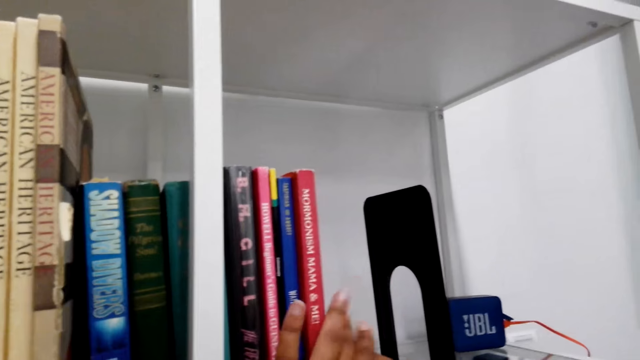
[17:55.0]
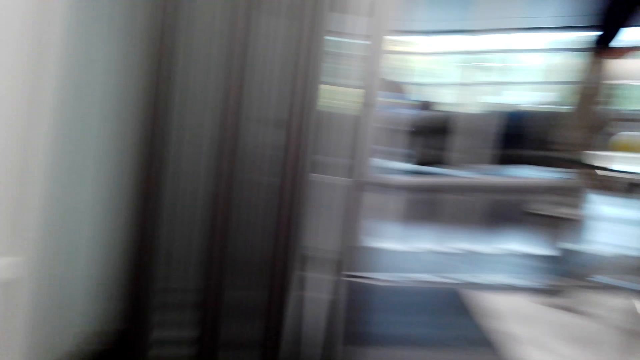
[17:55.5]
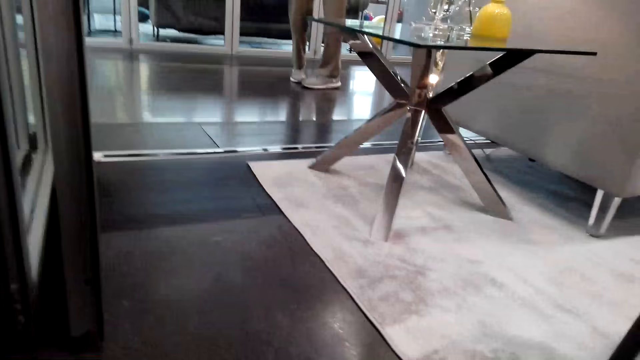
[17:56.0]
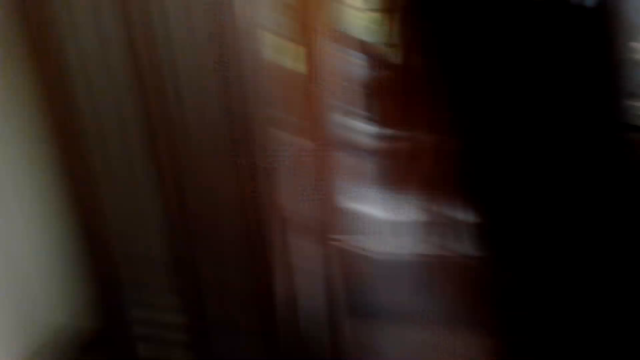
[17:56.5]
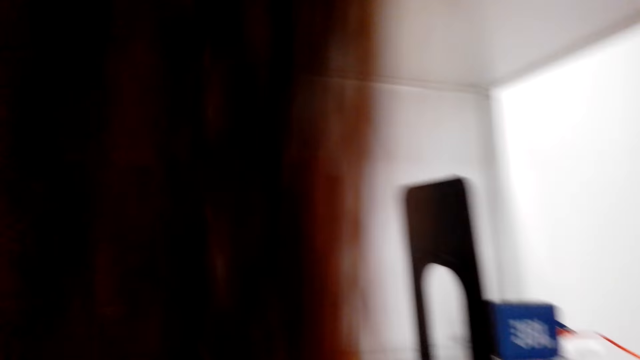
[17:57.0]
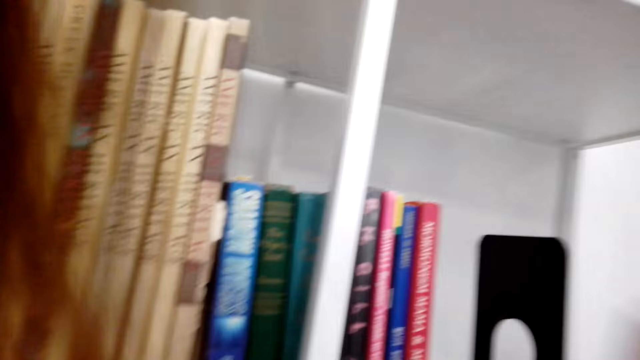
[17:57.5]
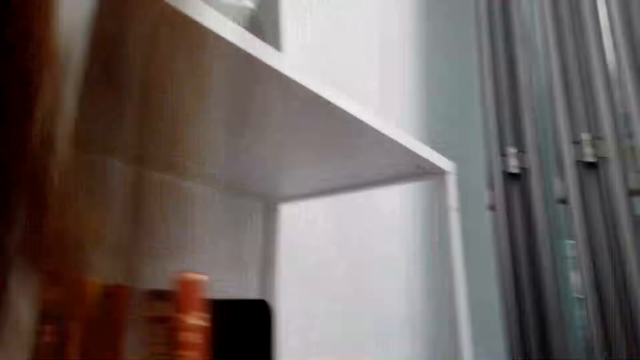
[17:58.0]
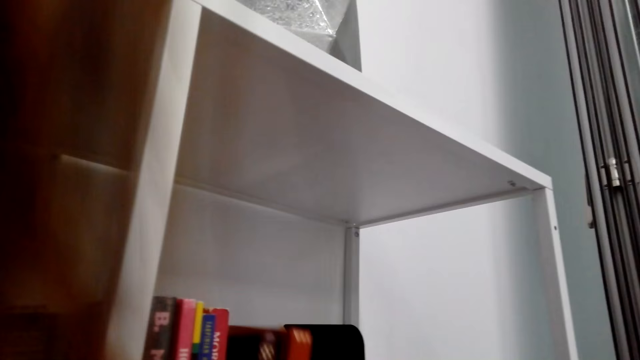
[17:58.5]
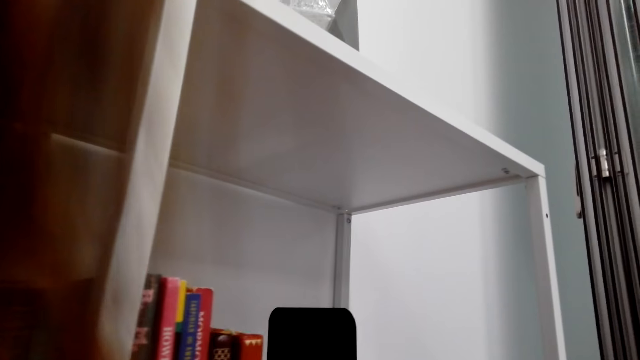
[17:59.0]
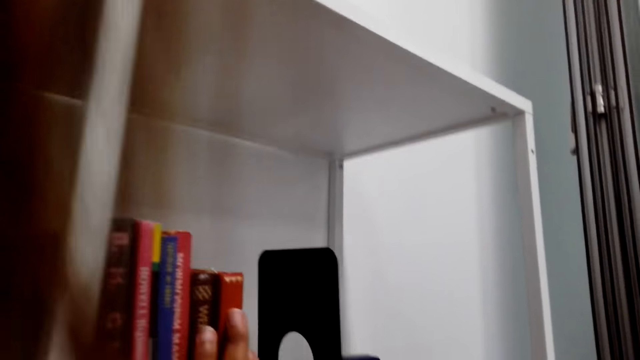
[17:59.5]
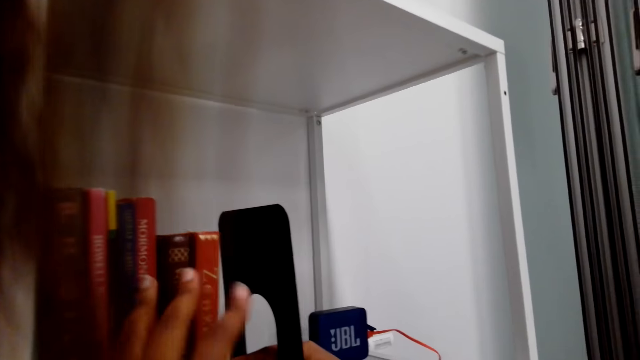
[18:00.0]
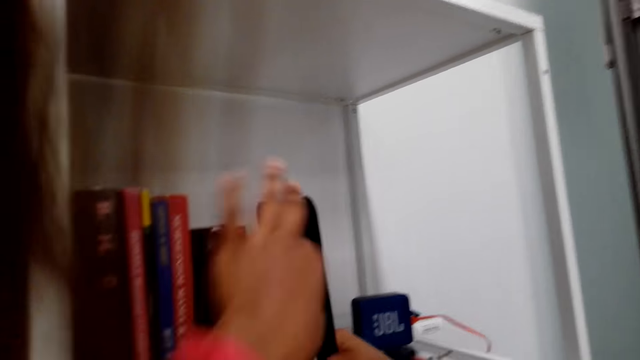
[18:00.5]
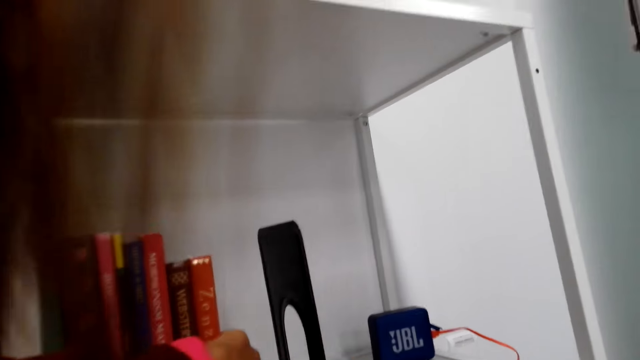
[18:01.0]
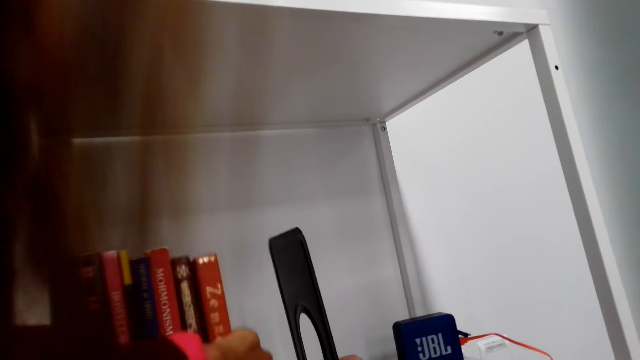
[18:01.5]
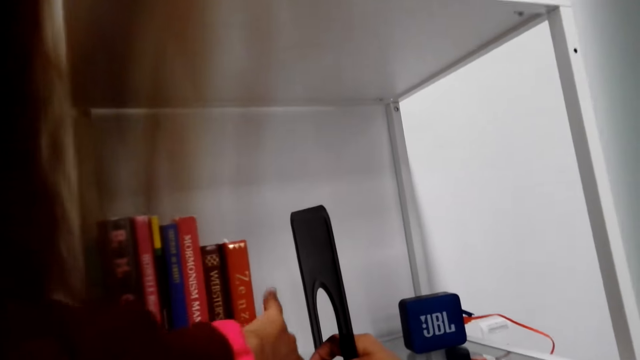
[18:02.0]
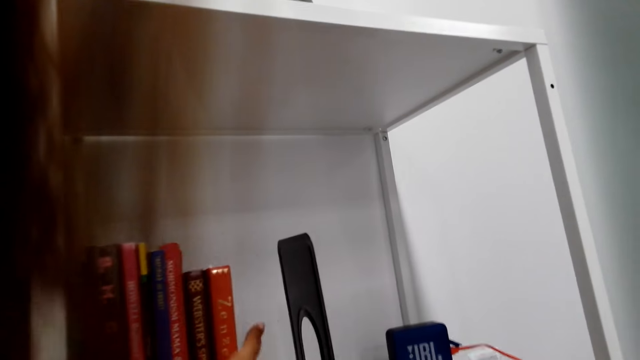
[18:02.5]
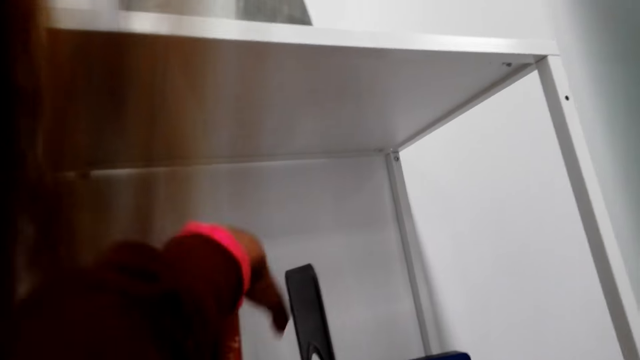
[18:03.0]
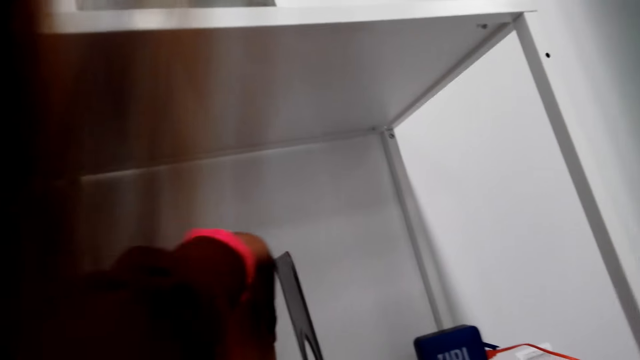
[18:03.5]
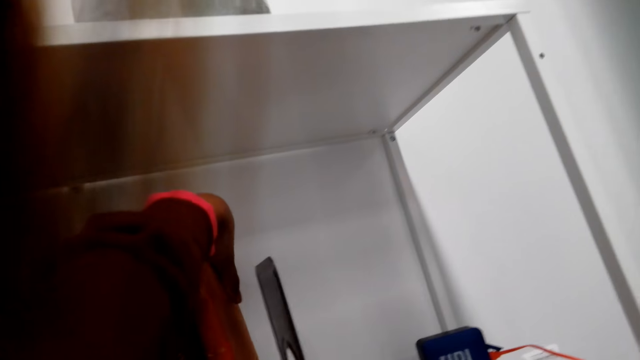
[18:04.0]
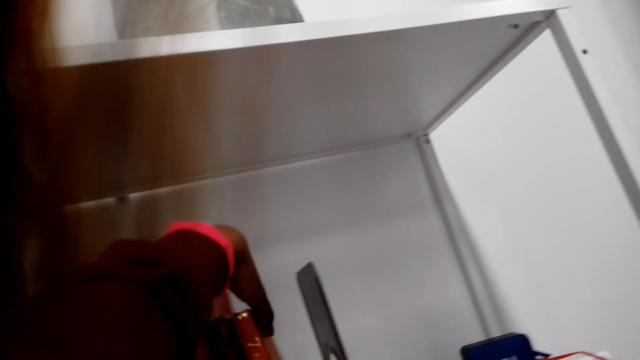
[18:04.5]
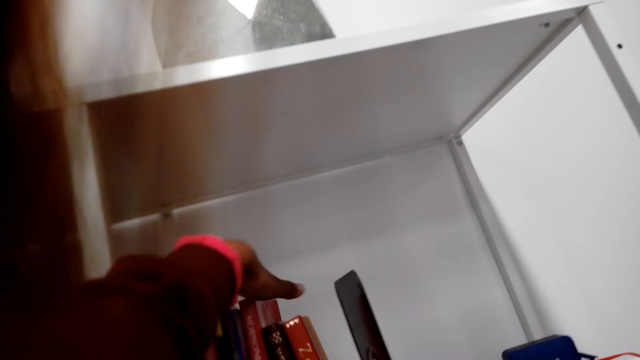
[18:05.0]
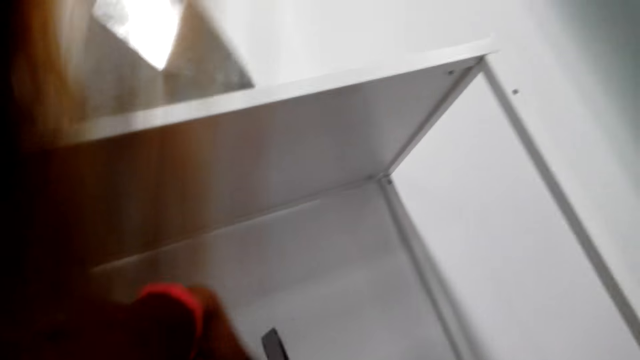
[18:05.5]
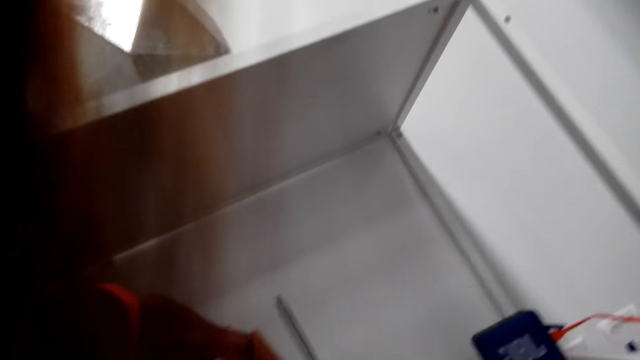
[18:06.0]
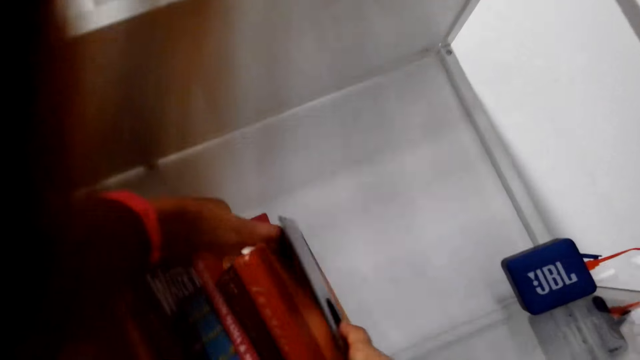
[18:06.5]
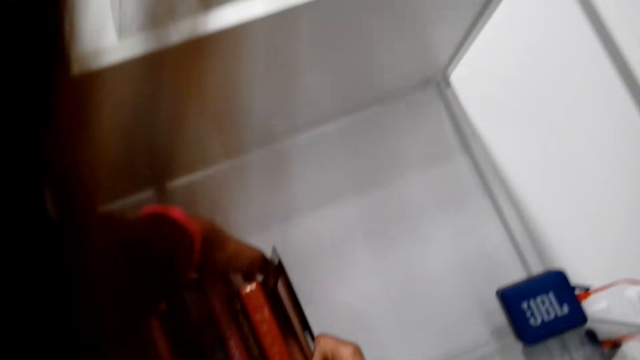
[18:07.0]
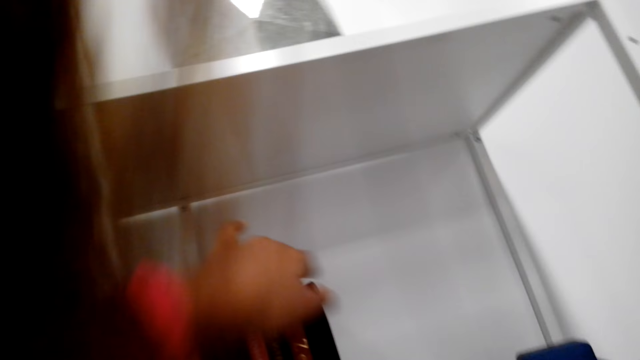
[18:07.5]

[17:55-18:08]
The camera wearer turns around. They move around. They arrange the books on the shelf. They adjust the shelf.

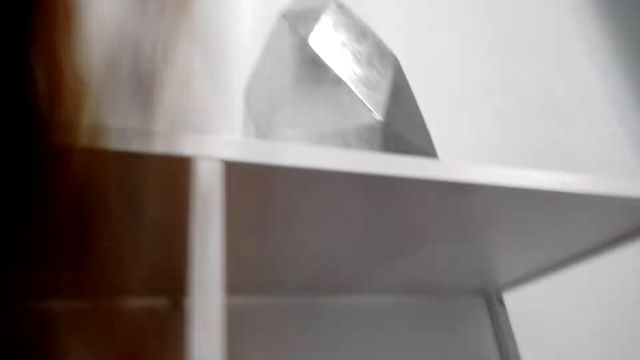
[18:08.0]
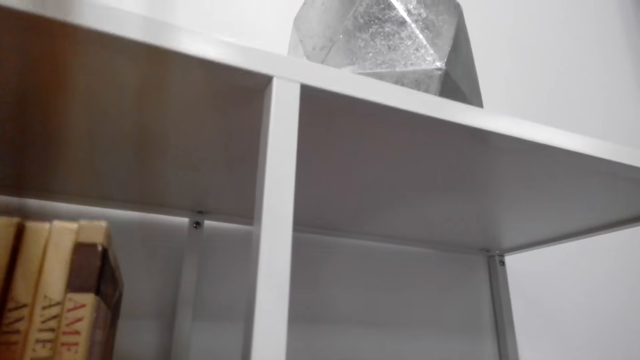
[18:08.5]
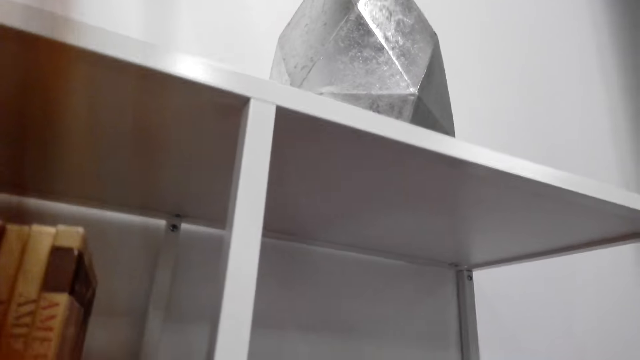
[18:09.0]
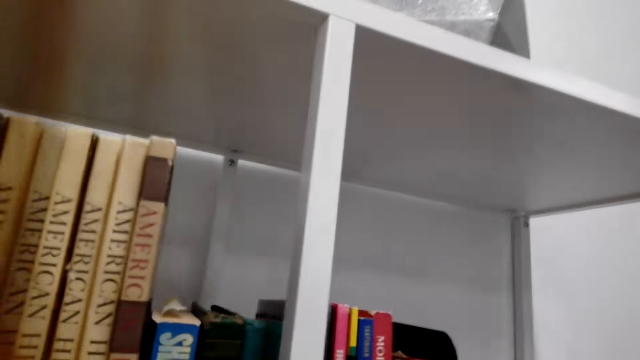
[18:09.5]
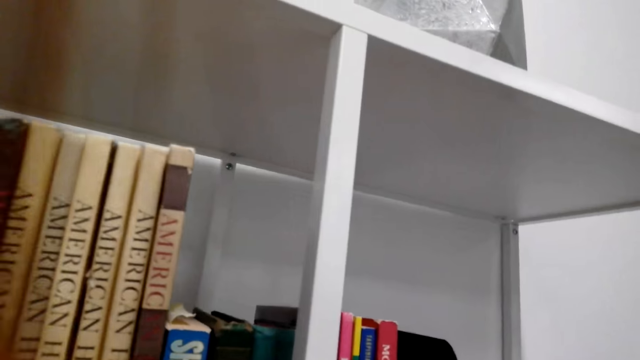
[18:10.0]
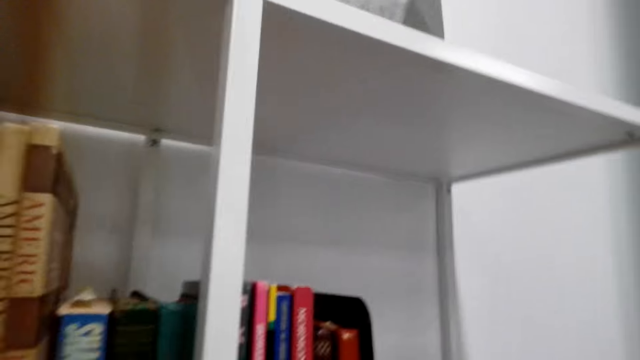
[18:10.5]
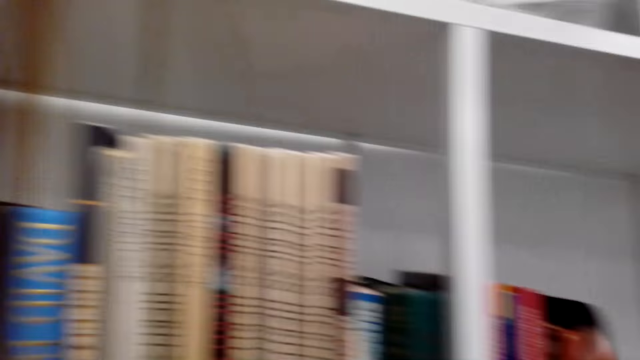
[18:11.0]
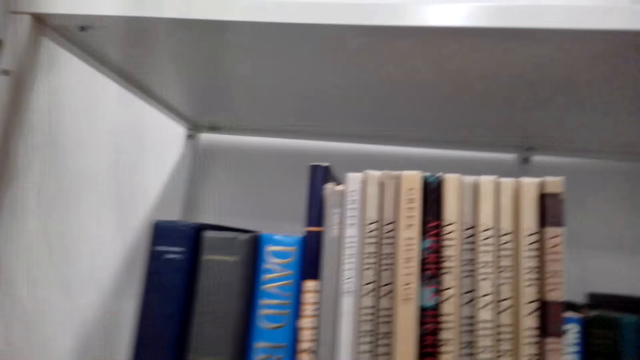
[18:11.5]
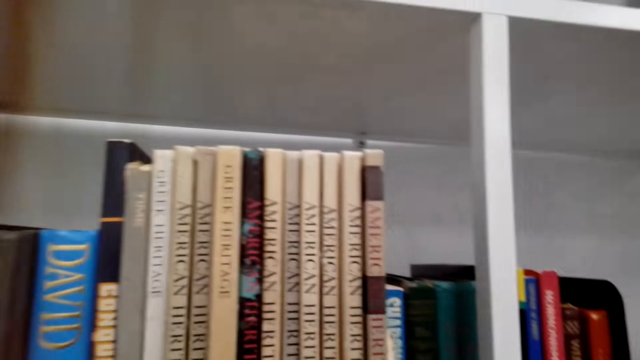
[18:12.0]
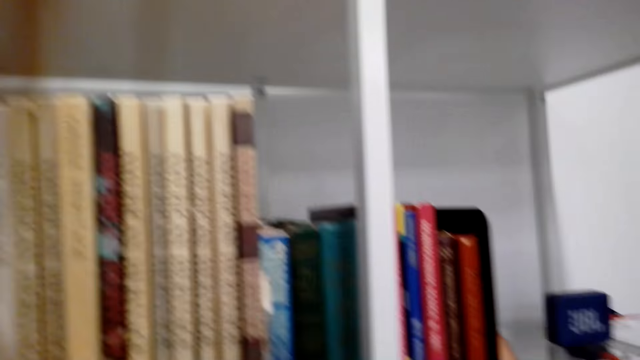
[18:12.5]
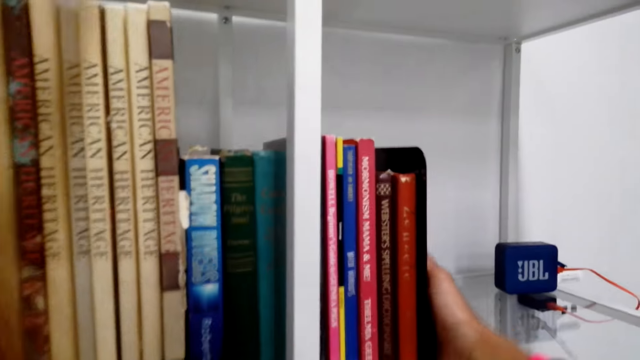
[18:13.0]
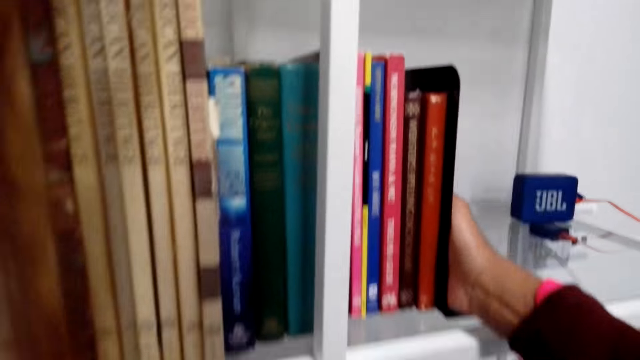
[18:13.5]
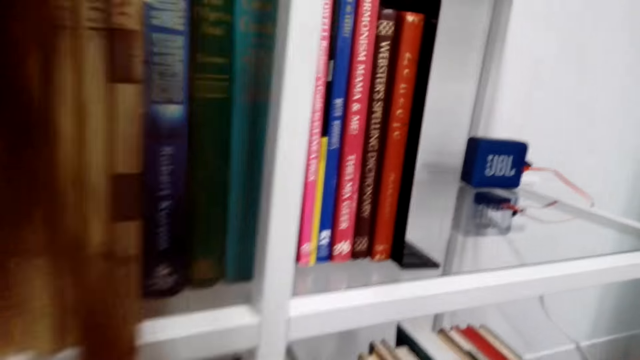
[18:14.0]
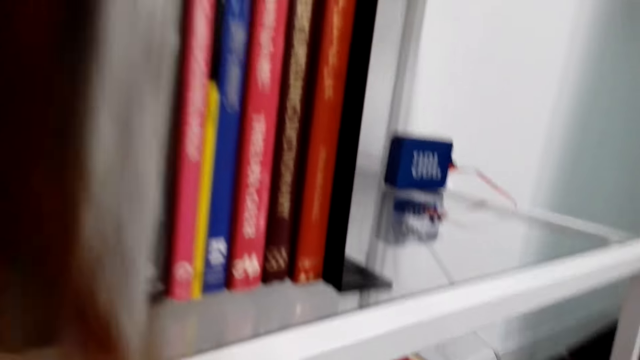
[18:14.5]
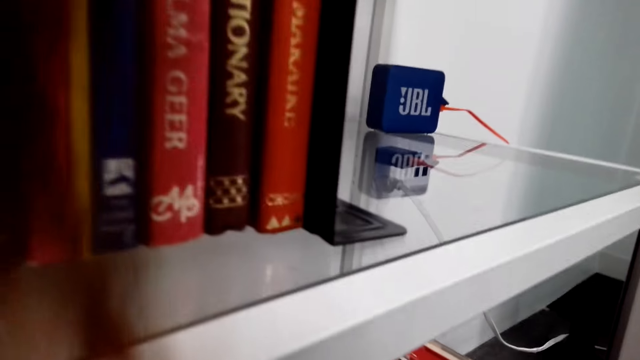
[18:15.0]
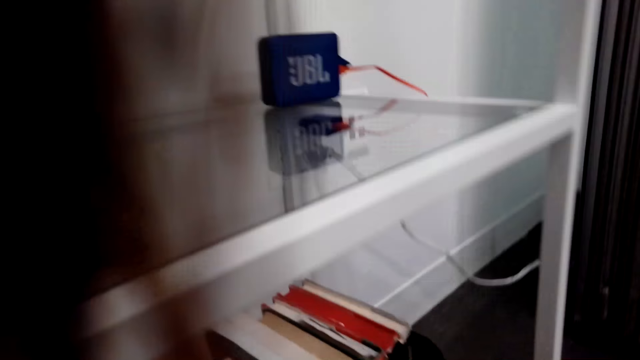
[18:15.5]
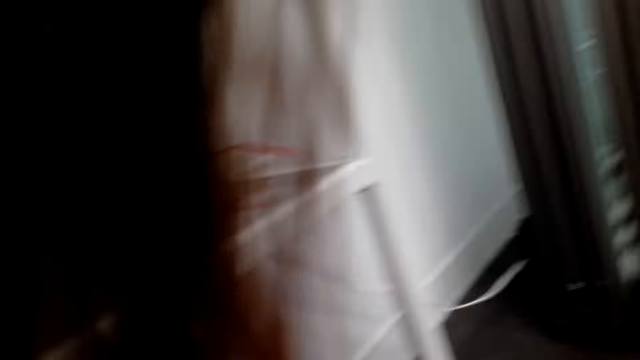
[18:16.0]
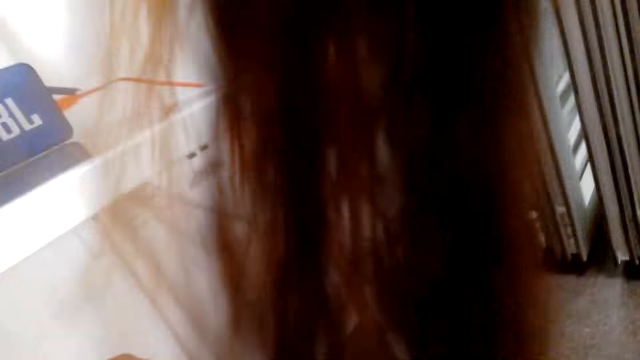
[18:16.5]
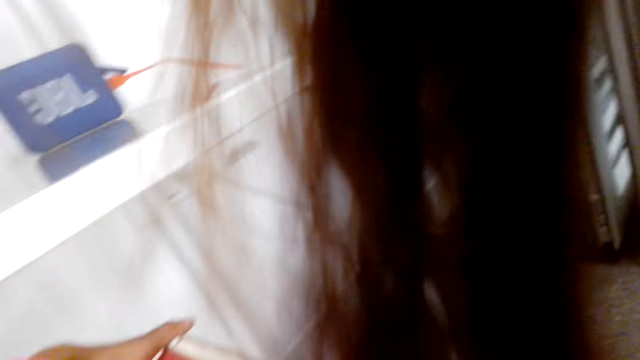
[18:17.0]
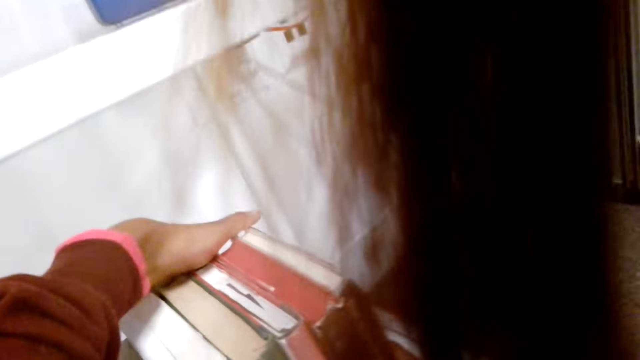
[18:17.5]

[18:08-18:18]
The camera wearer moves his hand. He moves around.
